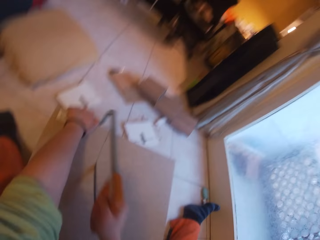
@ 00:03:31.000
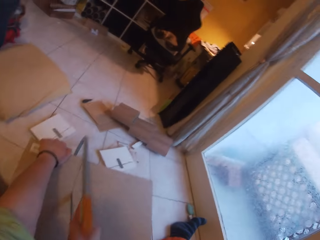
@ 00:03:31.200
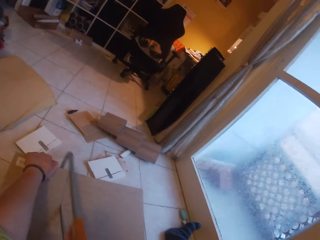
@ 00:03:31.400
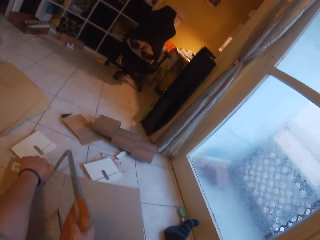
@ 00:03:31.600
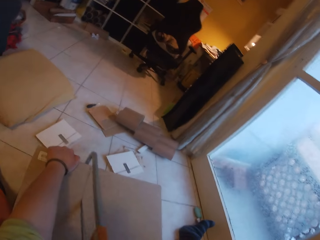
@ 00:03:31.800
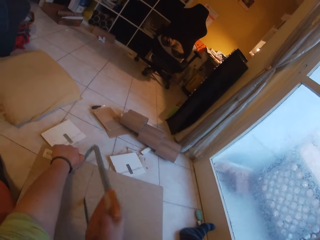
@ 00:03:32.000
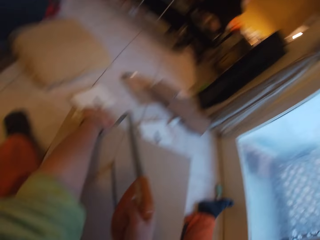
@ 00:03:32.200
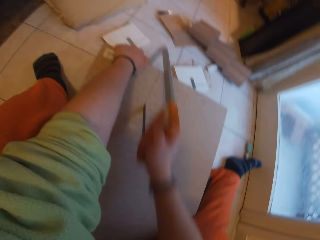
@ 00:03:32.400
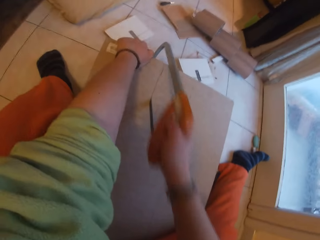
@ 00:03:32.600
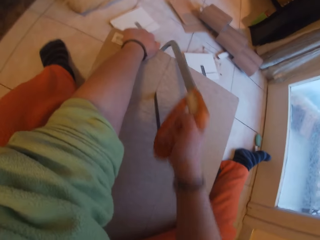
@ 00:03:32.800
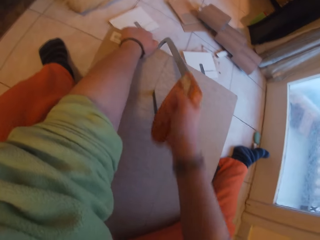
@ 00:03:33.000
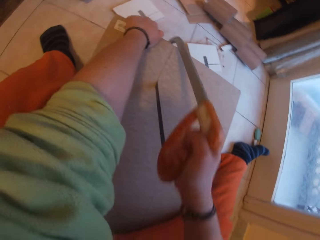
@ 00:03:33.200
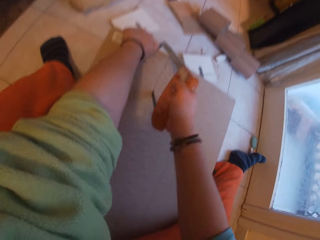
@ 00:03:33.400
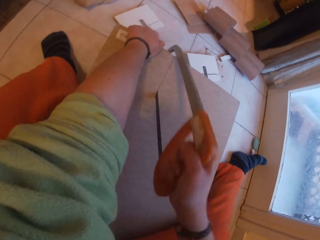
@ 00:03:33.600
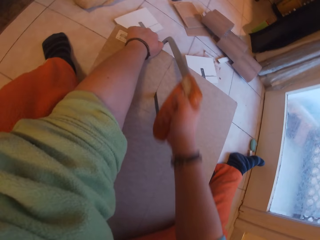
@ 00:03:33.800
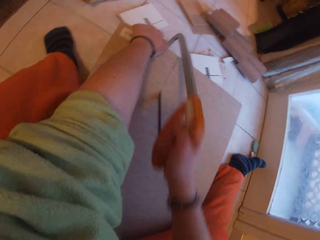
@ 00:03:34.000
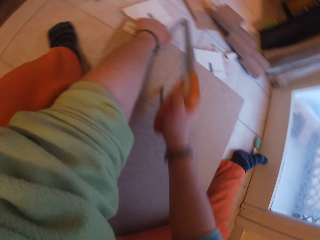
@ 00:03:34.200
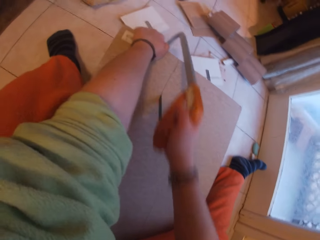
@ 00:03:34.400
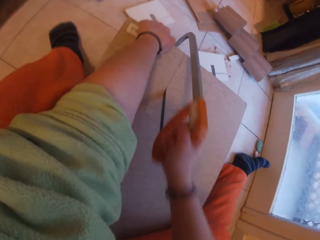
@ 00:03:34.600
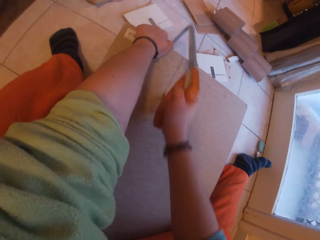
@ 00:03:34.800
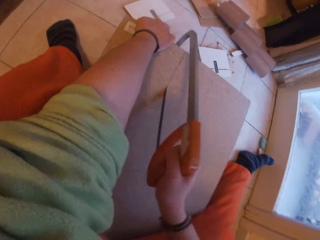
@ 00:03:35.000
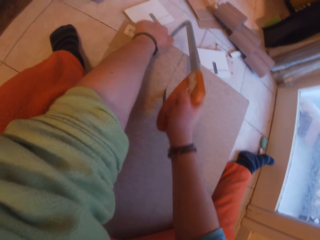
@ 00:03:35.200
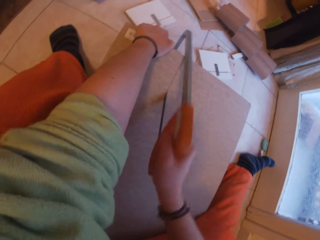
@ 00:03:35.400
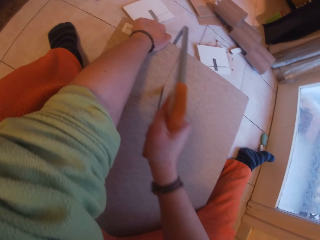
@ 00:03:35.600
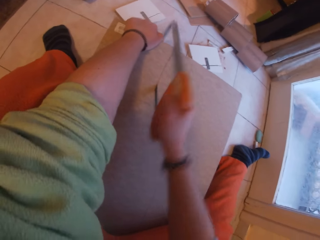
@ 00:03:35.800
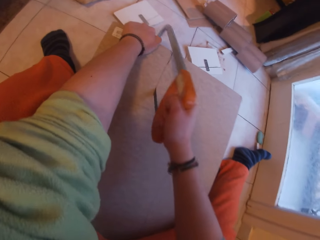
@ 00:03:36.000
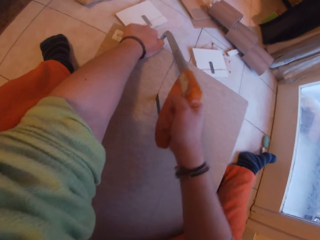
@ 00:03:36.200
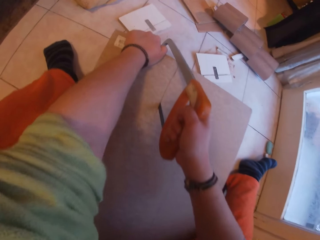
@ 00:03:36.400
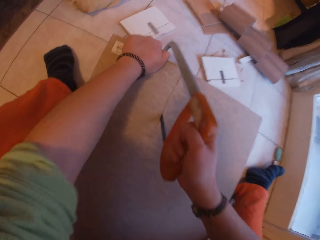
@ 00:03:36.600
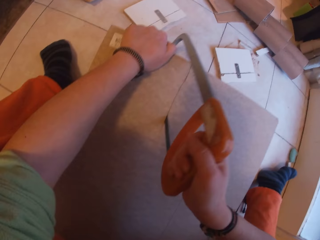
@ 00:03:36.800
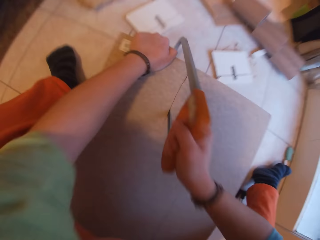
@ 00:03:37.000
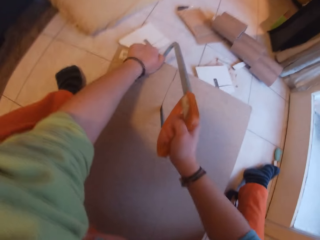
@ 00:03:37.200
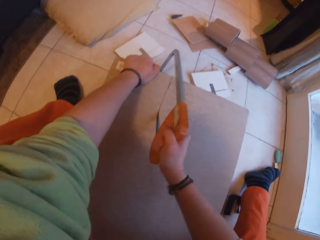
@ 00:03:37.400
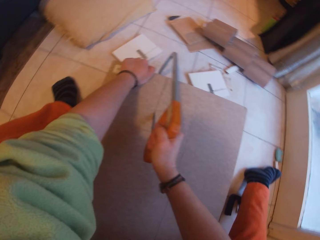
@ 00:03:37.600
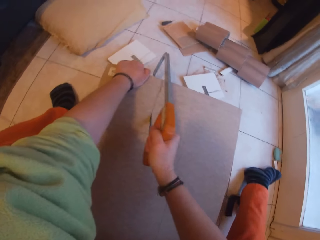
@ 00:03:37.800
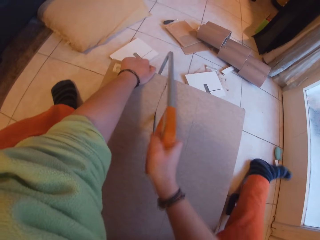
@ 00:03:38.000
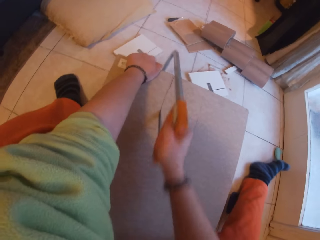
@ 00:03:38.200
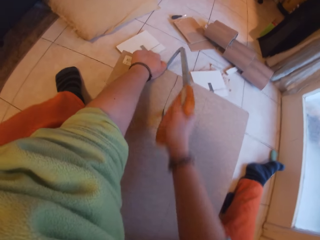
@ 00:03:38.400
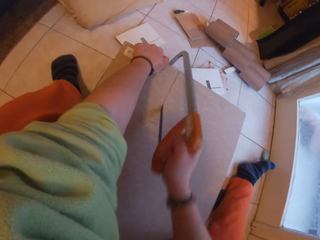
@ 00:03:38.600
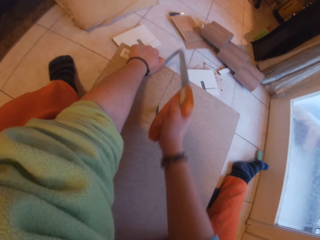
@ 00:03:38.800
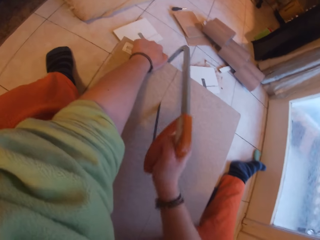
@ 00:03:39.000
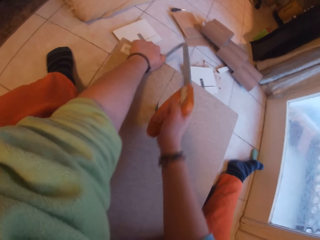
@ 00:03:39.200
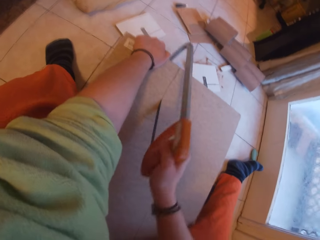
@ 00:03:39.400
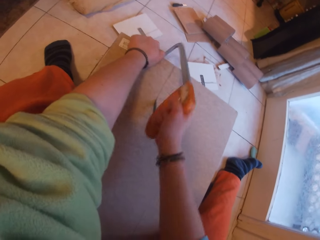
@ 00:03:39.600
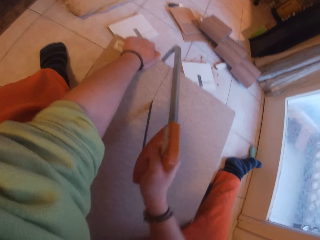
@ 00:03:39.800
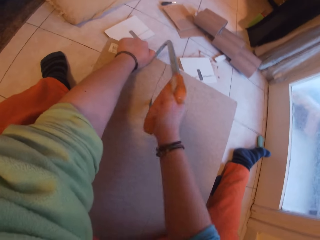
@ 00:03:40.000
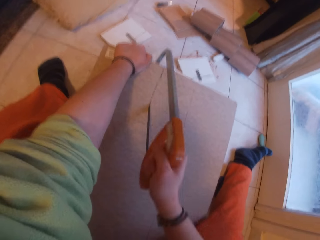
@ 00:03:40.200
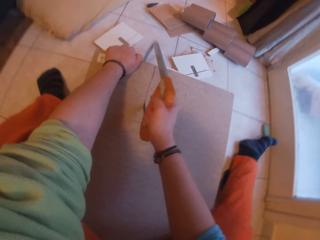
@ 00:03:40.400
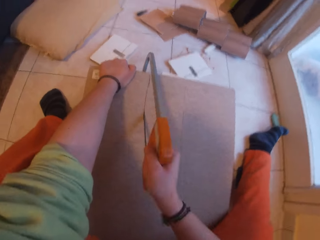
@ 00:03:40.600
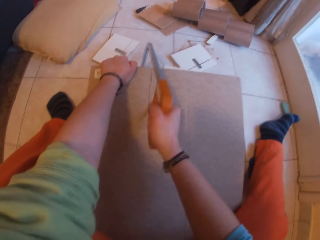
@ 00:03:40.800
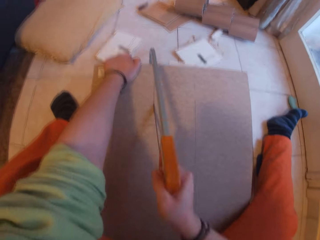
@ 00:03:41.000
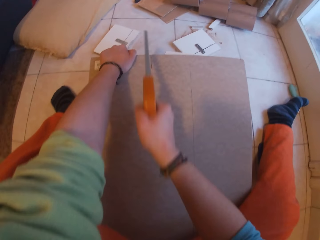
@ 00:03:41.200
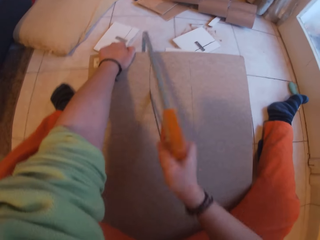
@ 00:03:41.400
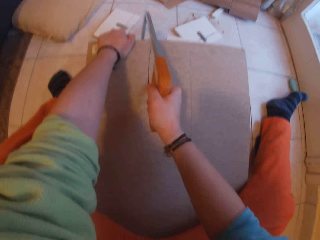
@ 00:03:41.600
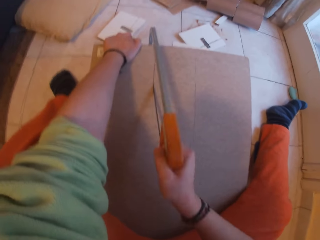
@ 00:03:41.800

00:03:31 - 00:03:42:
The camera wearer pauses to cut wood. They stretch the leg. They cut the wood.

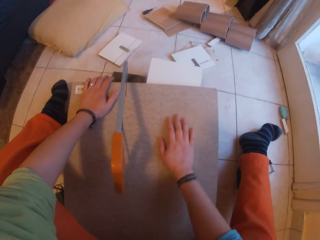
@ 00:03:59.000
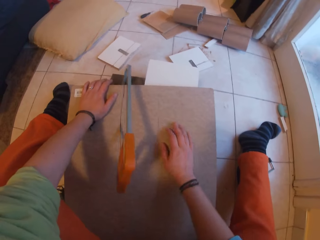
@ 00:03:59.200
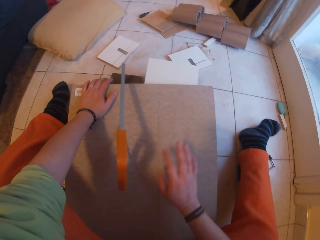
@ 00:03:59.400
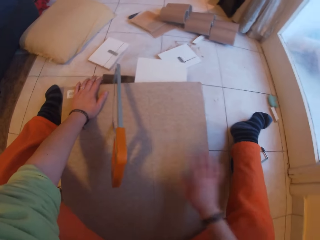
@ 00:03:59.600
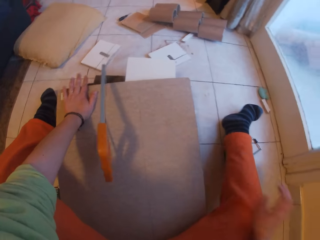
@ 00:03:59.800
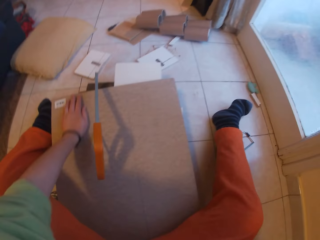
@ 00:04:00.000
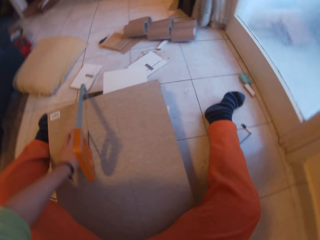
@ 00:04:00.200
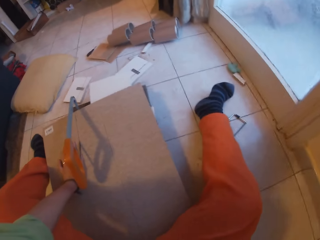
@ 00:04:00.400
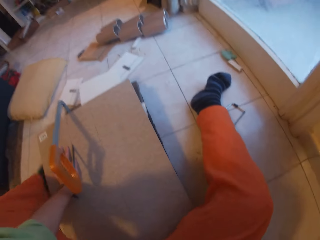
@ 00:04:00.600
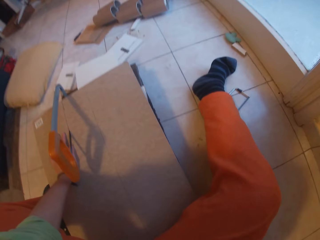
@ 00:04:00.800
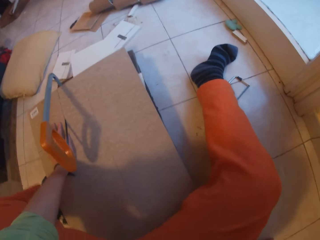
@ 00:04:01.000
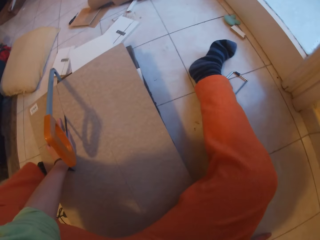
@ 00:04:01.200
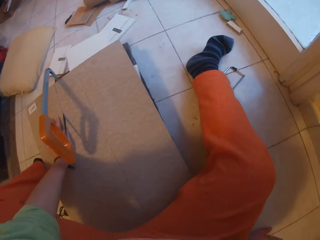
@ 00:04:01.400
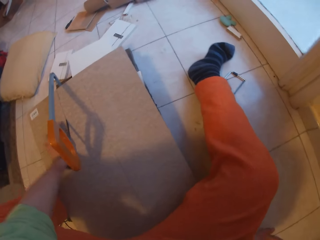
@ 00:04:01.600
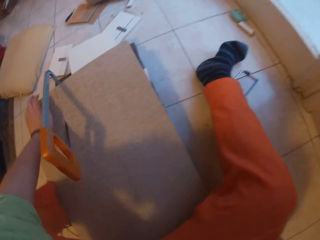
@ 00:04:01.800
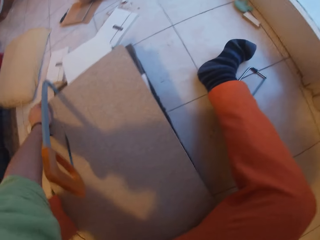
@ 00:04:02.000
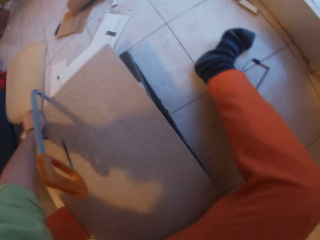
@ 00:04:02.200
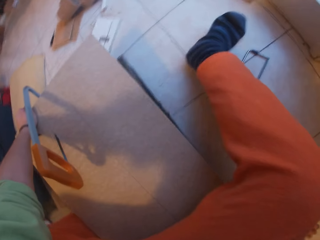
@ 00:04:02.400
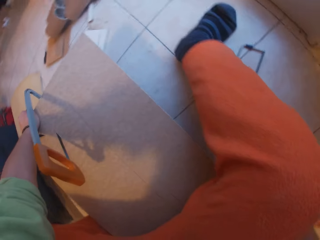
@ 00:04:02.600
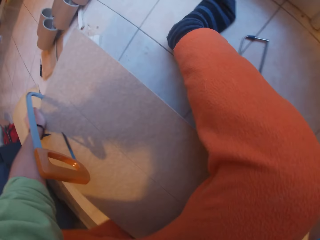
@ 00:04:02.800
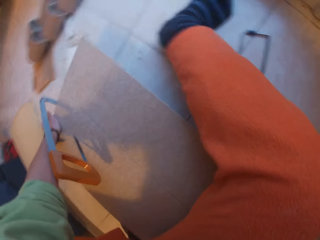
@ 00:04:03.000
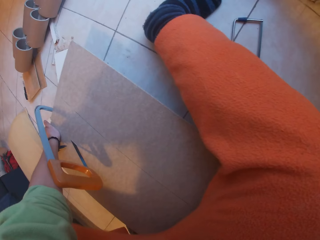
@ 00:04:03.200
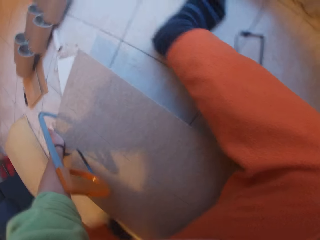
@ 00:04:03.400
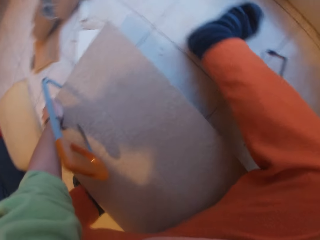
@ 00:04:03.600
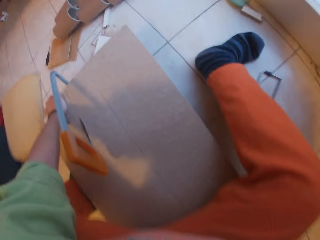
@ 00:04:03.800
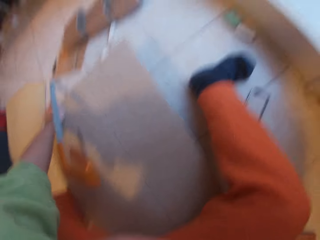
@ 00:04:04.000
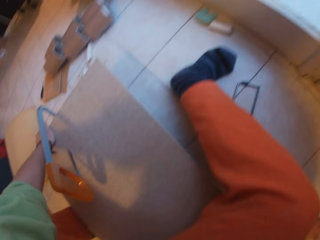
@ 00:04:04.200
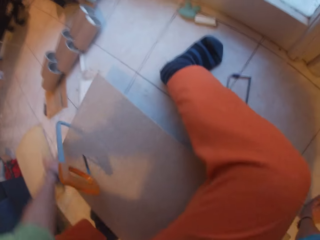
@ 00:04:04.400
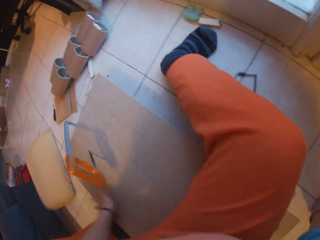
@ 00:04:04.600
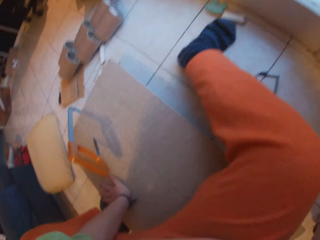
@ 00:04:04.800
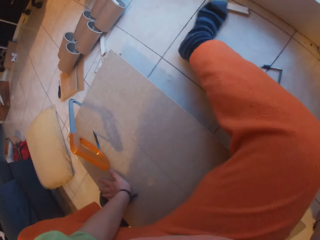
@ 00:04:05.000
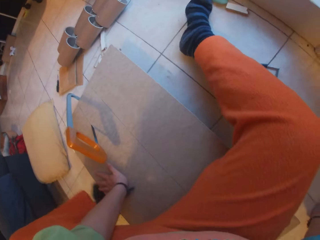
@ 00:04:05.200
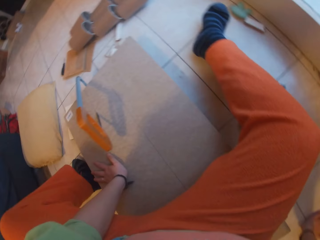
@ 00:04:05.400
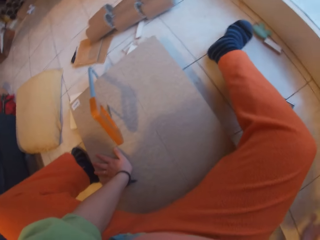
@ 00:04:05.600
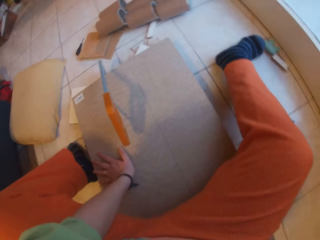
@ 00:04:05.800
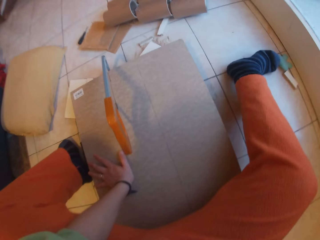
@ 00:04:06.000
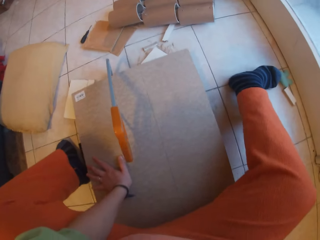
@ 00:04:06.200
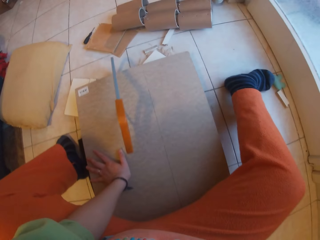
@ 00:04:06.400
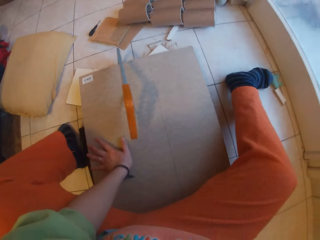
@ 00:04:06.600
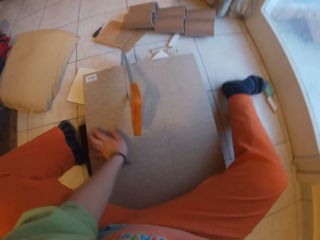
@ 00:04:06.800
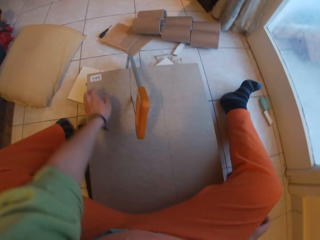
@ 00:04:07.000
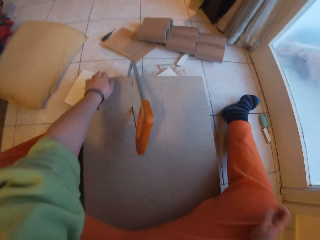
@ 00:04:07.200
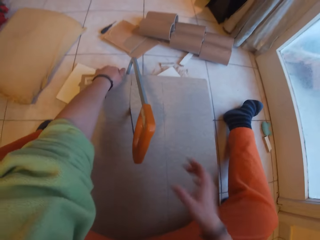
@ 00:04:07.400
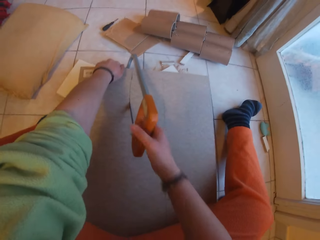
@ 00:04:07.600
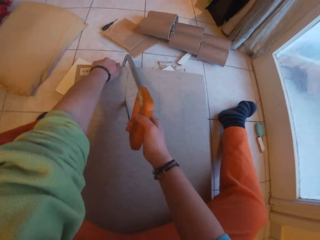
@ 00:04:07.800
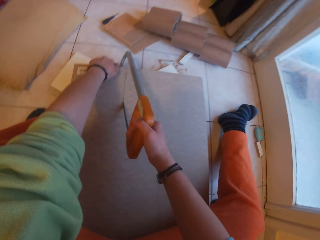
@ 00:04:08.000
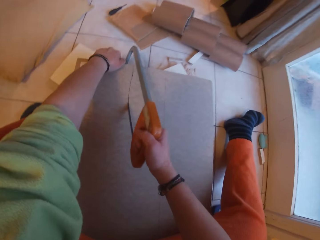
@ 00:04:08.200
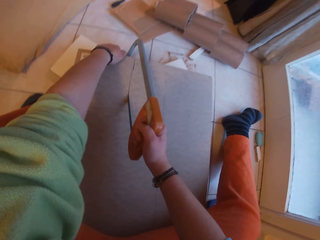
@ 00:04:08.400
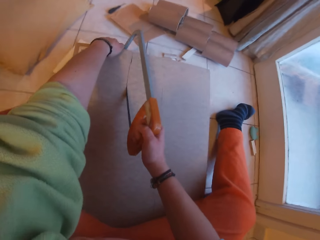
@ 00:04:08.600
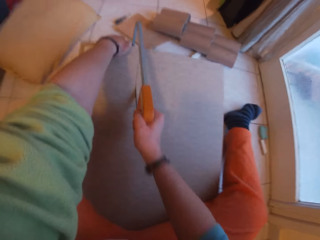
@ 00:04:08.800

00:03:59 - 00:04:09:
The camera wearer touches the wood. They move the wood.
